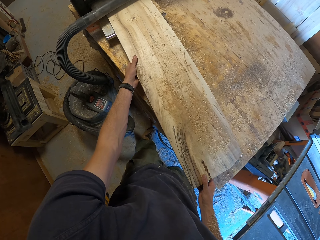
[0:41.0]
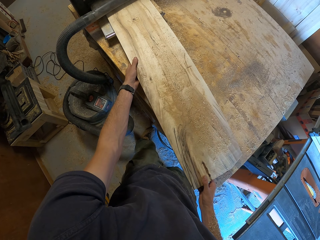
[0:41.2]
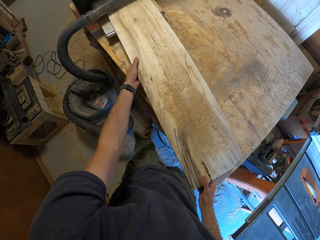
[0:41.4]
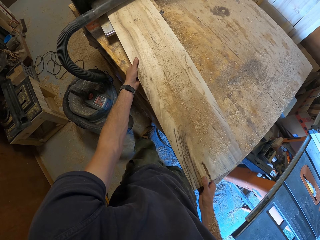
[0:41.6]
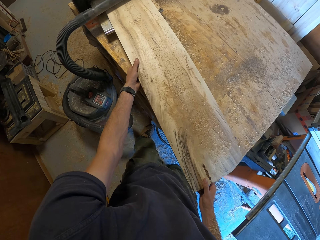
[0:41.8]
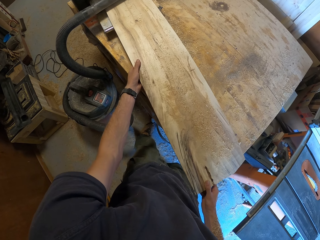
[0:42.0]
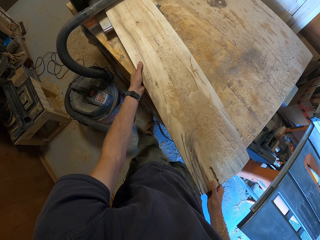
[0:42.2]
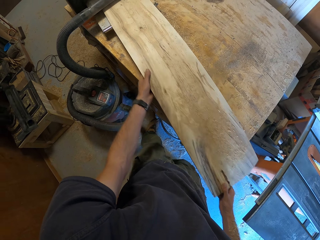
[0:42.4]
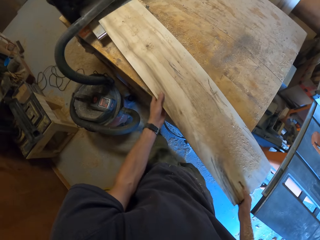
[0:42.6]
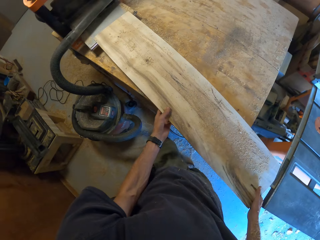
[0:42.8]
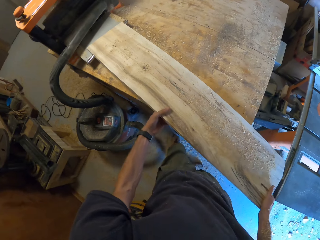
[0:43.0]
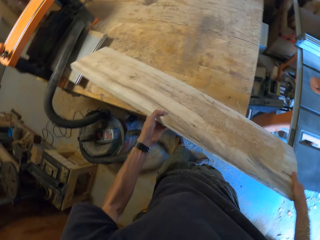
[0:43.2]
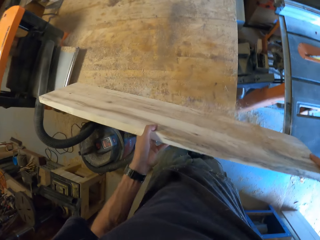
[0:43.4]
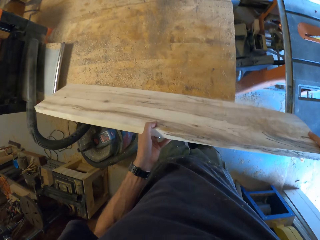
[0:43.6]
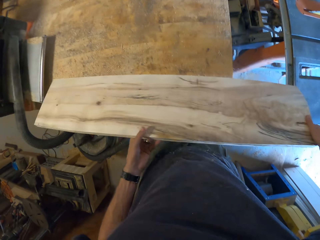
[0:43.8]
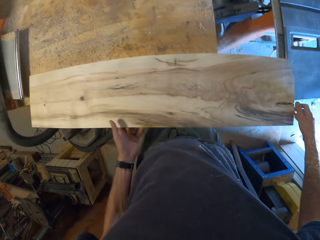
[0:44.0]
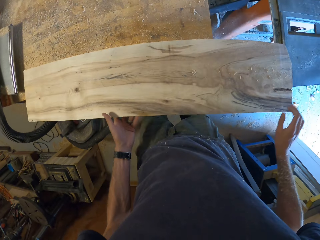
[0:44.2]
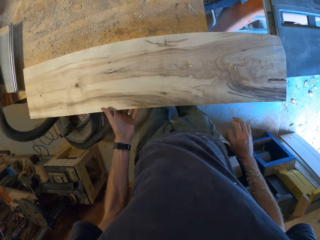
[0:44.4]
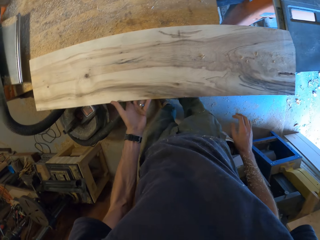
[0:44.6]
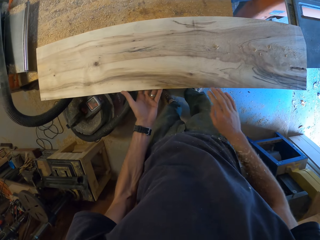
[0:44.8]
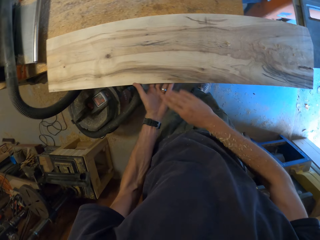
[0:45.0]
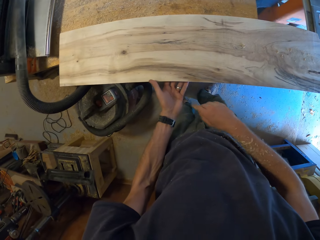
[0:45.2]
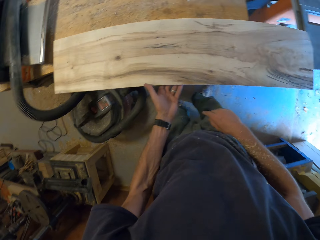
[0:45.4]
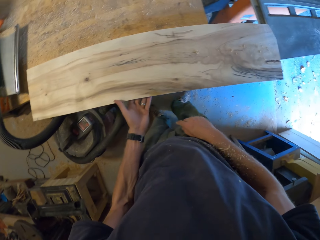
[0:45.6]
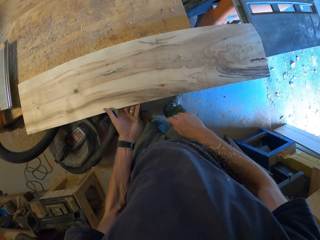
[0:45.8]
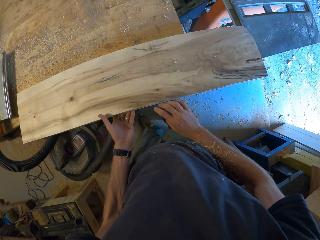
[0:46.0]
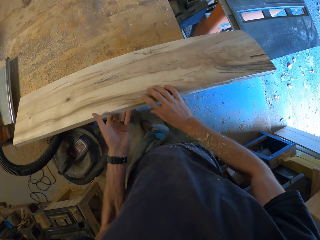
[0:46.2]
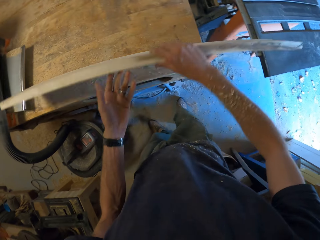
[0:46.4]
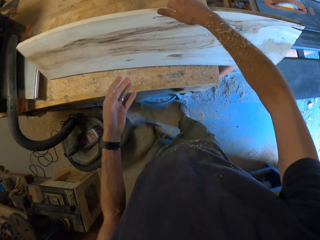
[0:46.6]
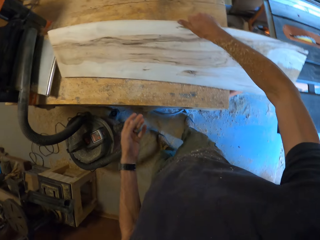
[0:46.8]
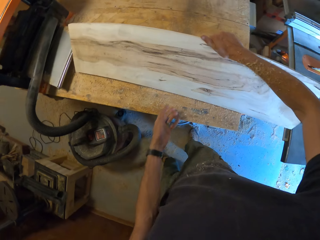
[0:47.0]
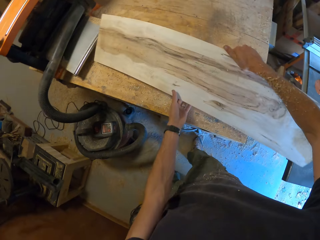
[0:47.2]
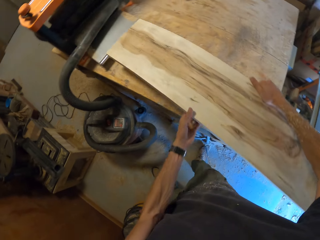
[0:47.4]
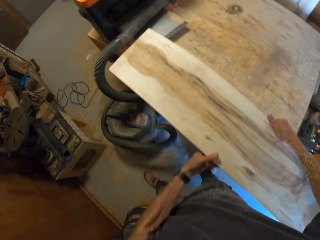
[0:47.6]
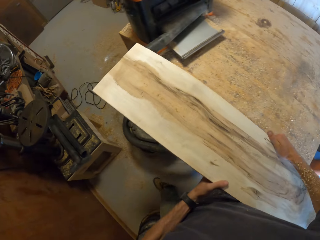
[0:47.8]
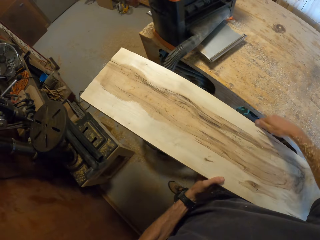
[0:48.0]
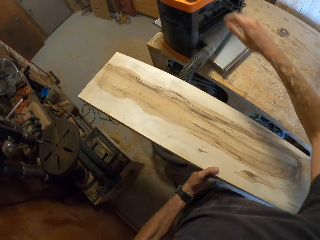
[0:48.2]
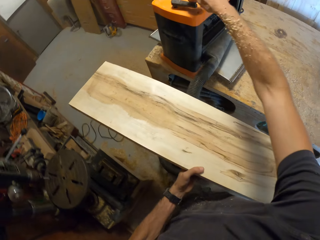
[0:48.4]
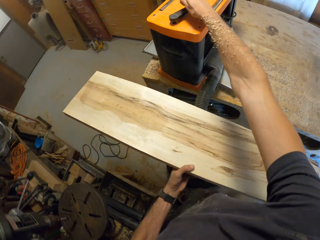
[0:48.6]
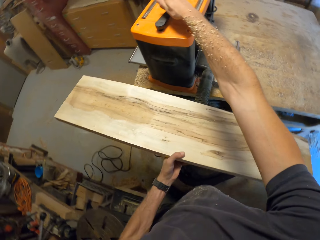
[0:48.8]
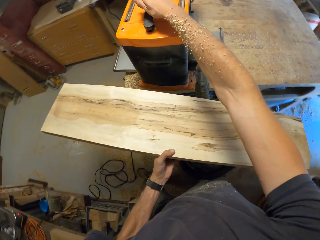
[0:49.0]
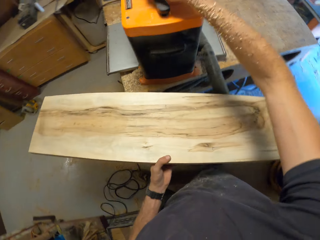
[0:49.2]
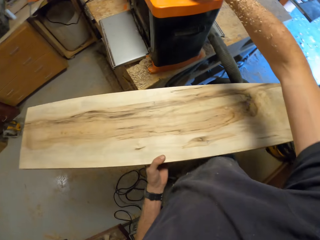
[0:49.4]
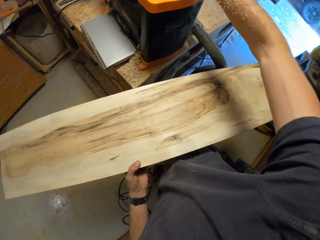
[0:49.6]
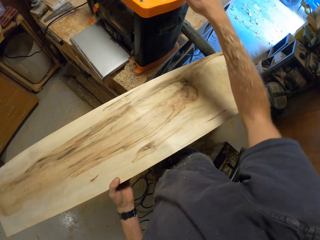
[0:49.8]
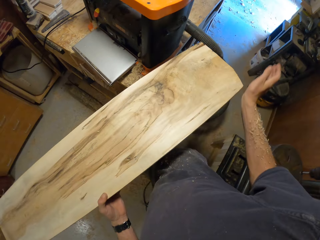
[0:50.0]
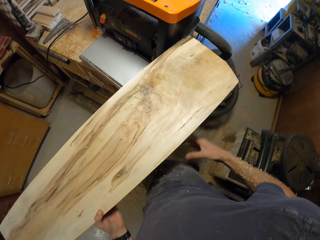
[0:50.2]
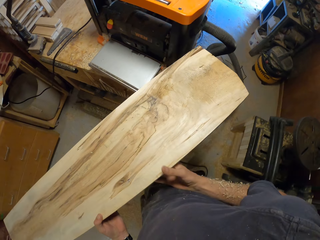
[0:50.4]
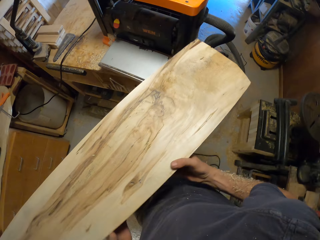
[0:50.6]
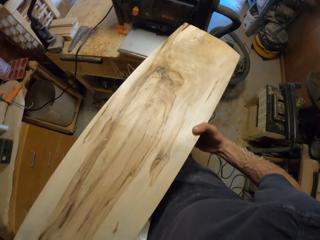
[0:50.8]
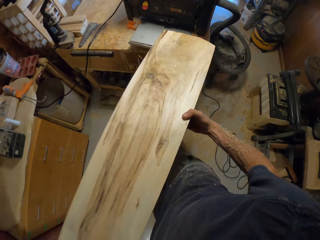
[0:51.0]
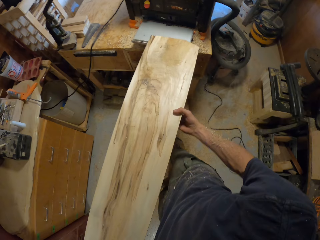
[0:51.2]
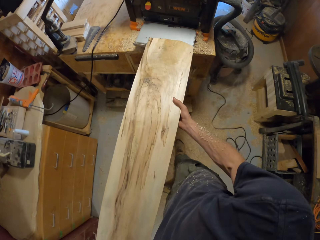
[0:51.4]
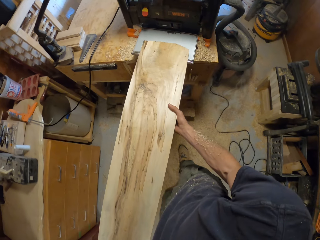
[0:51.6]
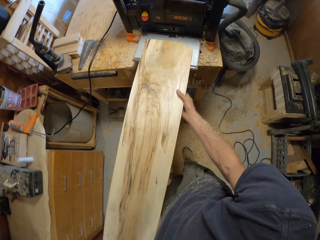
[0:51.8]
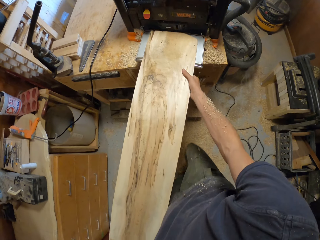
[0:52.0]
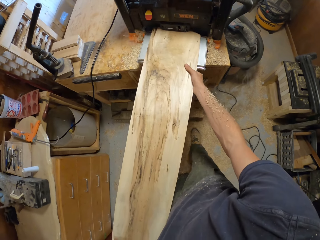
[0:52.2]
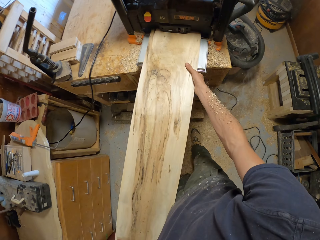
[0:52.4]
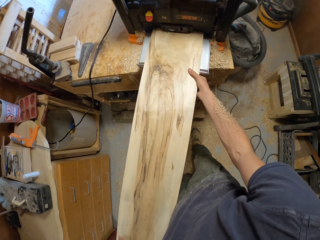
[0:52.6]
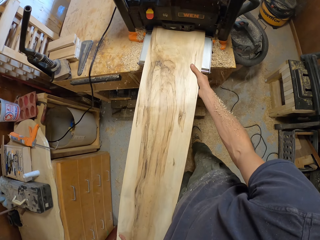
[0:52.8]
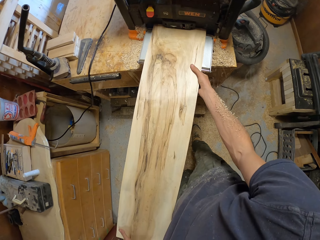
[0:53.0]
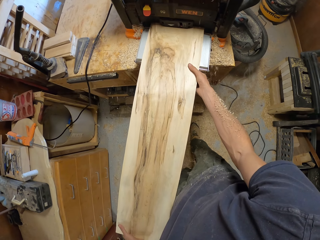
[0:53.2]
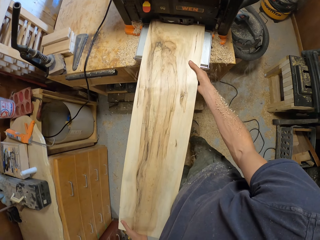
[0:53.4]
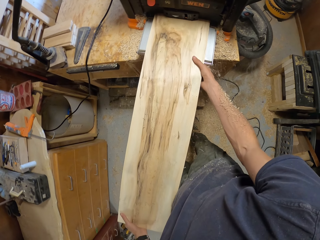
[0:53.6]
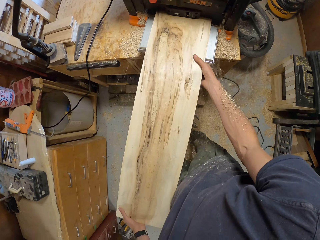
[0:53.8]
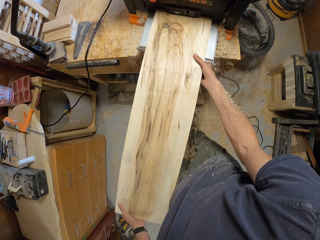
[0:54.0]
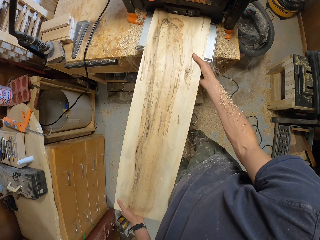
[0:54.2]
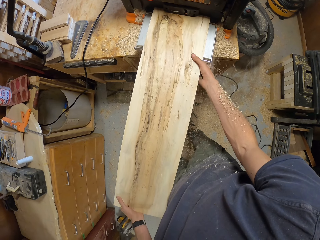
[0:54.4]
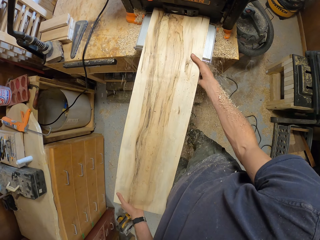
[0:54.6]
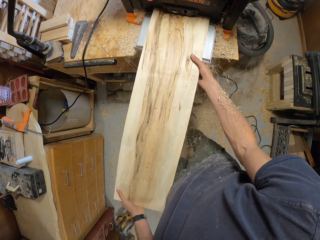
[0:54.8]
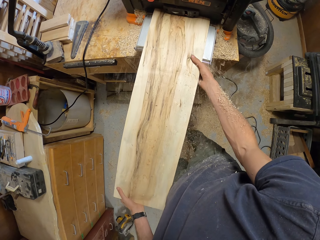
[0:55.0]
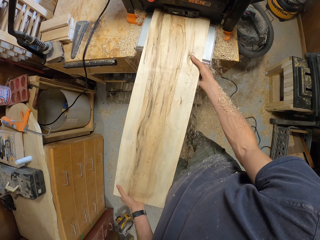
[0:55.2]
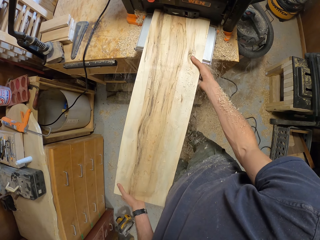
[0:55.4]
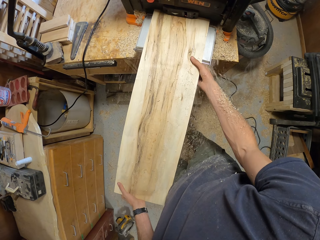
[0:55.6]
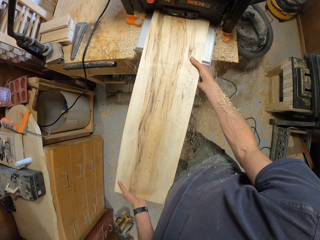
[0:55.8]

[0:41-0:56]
The camera wearer shakes some sawdust off the wood. He pours dust from the wood to the table, lowers the wood to the workbench, and cleans the wood with his right hand. He lifts up the wood from the workbench with his hands, turns the wood, and moves with the wood in the workshop. He turns the wood planer knob with his right hand. He turns the wood in his hands. He inserts the wood in the smoother machine. He planes the wood with the wood planer.

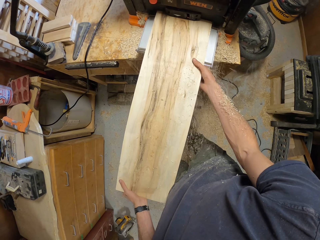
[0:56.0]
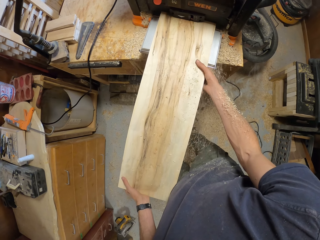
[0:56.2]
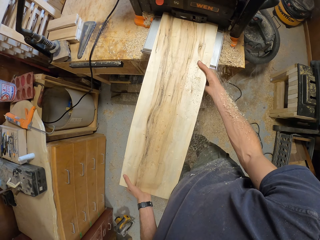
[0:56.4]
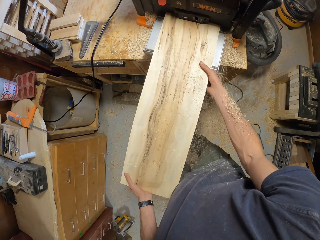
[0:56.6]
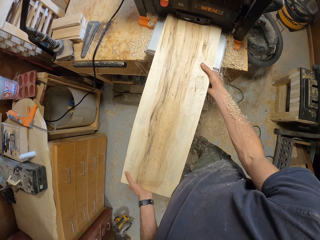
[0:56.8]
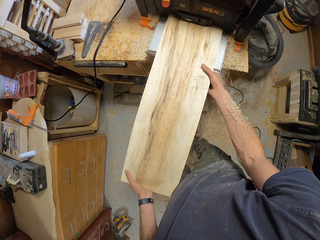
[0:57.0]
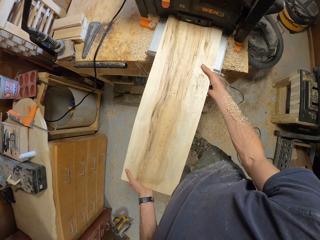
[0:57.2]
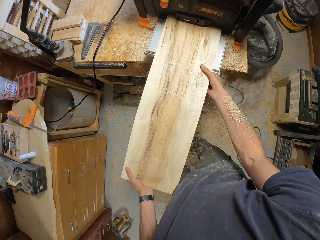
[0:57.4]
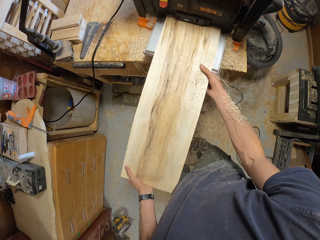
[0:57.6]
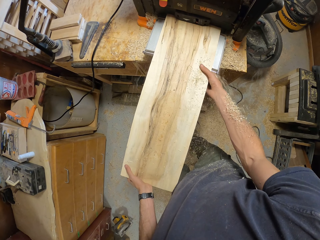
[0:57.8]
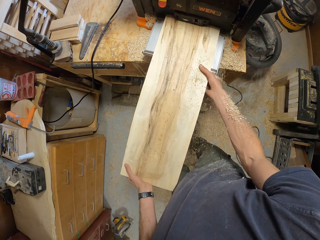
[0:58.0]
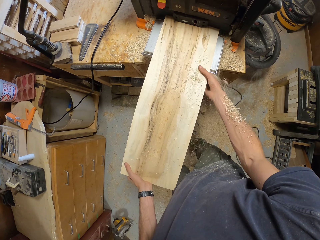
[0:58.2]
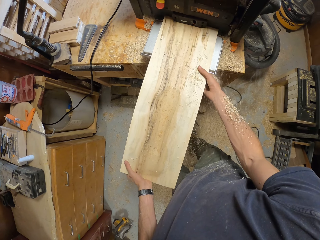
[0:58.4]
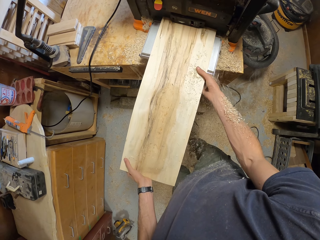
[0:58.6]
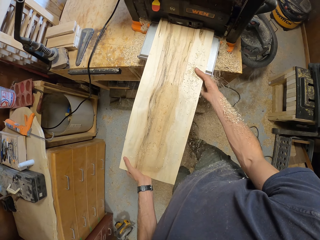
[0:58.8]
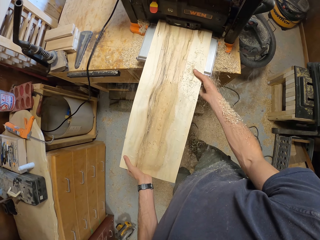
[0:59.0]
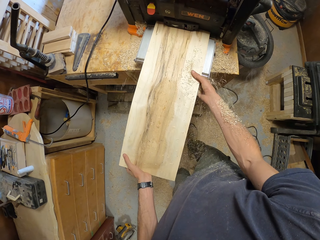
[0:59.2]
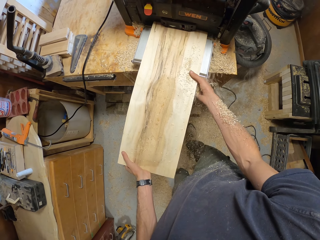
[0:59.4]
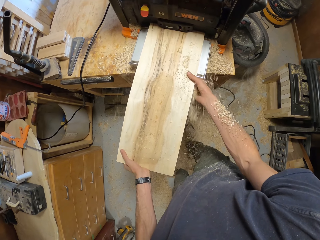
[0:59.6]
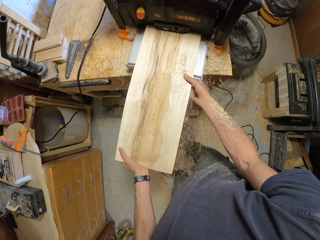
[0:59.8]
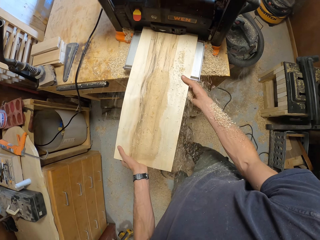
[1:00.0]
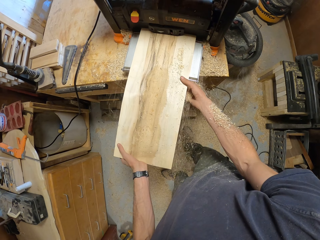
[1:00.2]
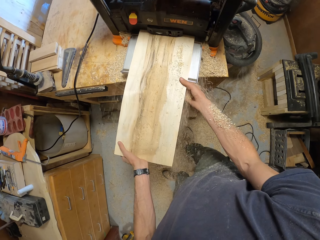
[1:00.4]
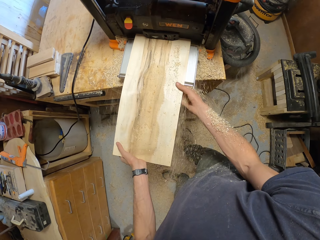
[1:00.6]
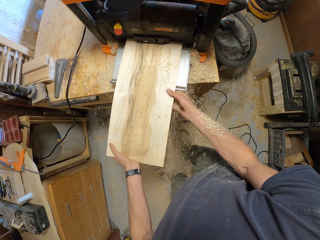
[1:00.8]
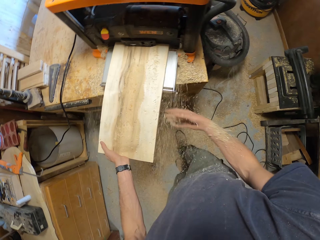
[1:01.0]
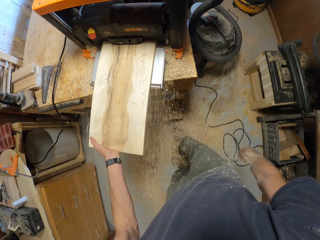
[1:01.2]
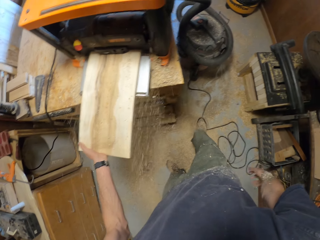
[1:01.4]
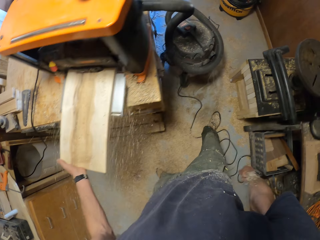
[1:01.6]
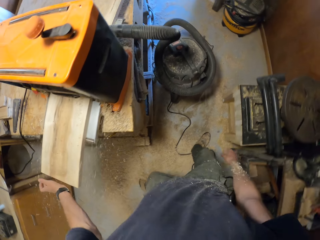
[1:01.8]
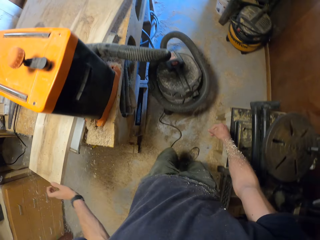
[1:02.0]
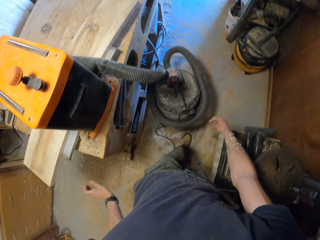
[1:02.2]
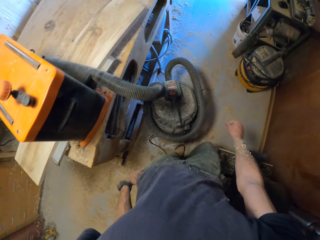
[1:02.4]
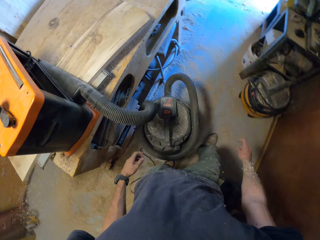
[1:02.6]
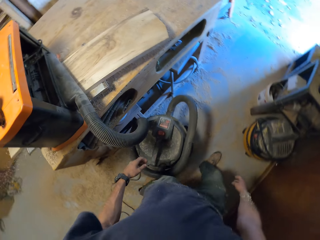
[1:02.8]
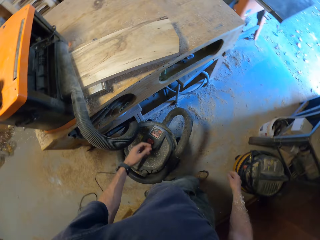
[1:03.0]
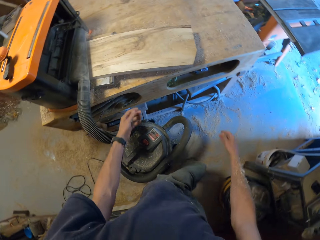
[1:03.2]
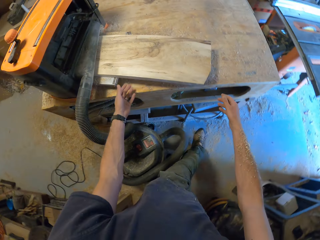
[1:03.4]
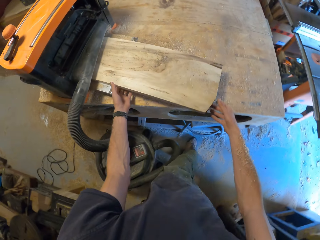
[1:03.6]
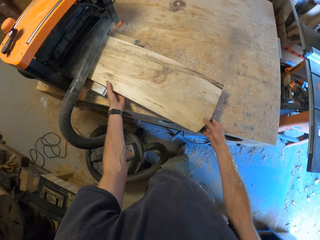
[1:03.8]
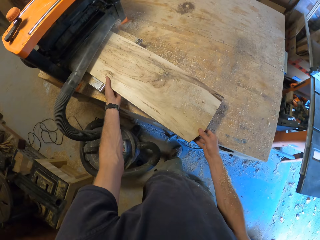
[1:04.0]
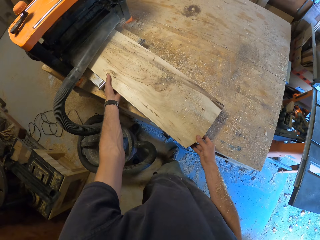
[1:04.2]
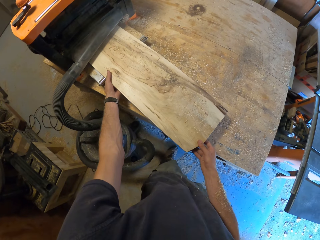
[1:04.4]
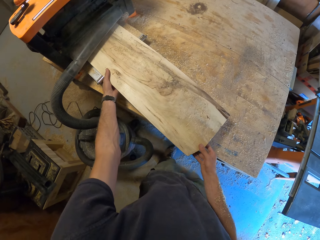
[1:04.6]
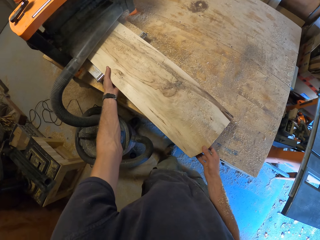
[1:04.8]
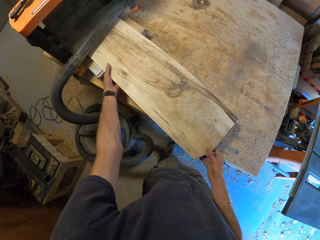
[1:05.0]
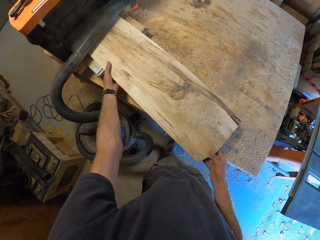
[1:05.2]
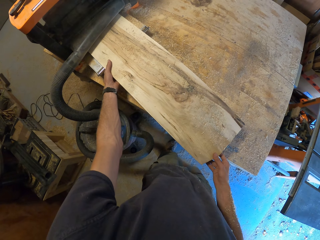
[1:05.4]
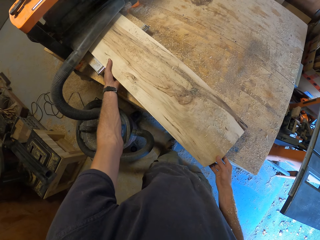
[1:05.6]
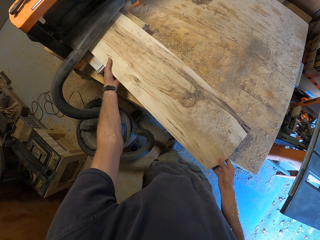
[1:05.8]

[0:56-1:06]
The camera wearer walks in the workshop. They pull the wood from the smoother machine.
